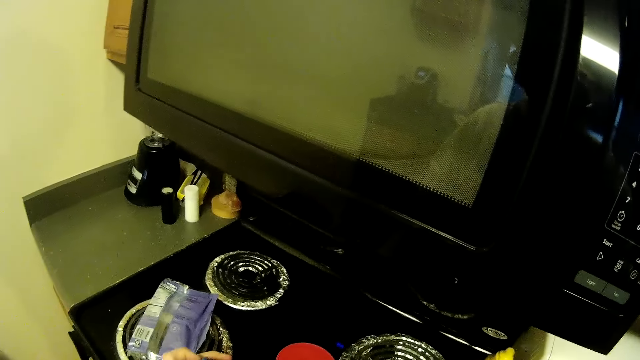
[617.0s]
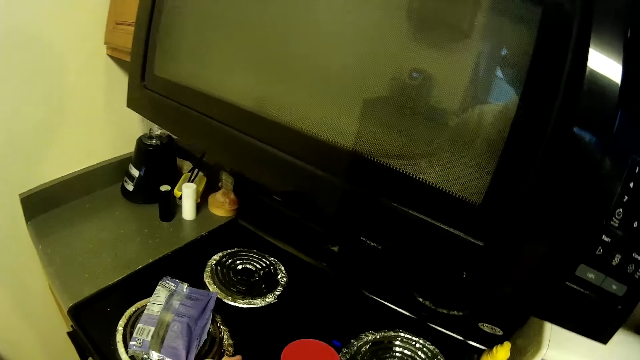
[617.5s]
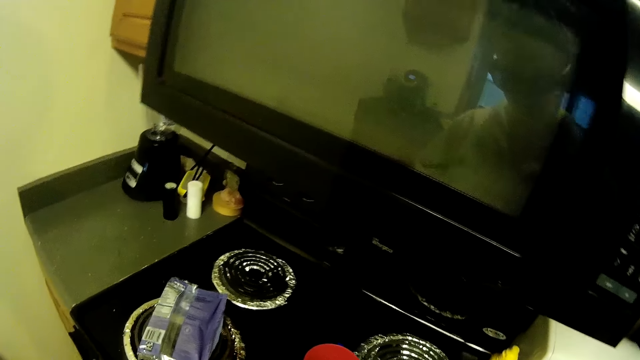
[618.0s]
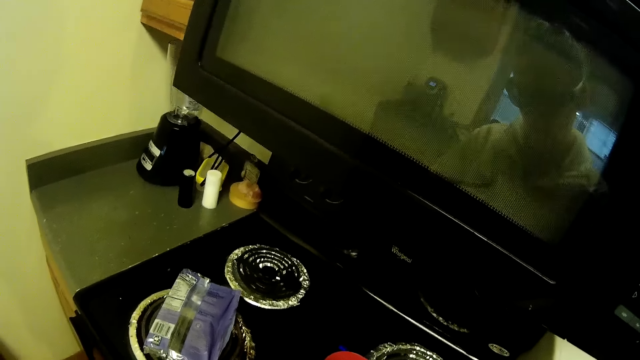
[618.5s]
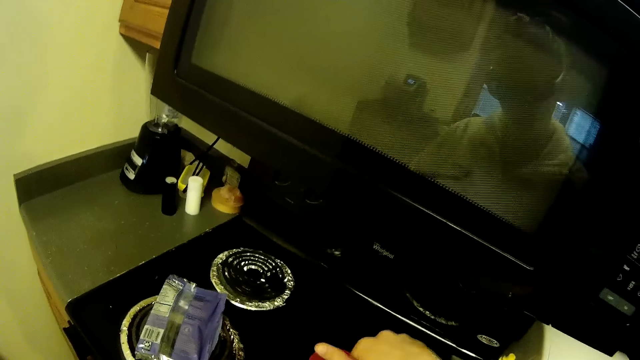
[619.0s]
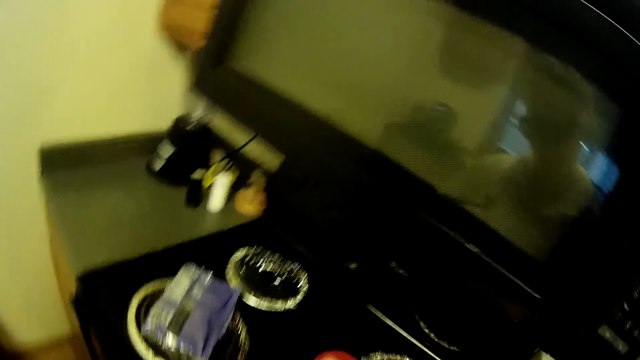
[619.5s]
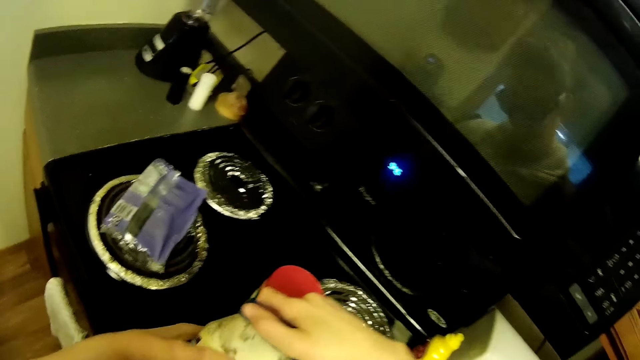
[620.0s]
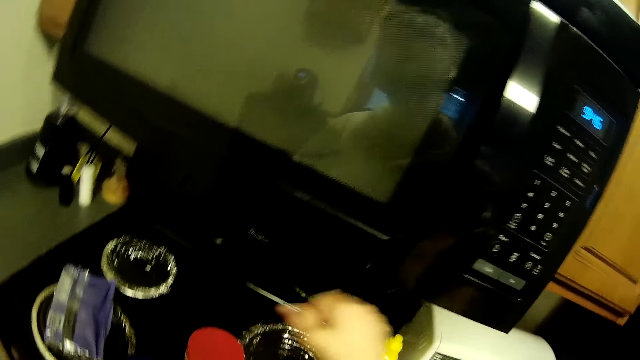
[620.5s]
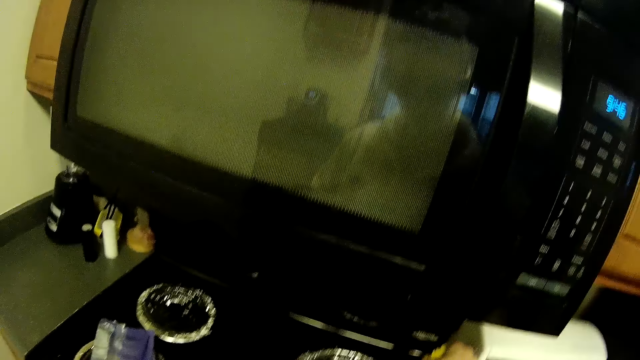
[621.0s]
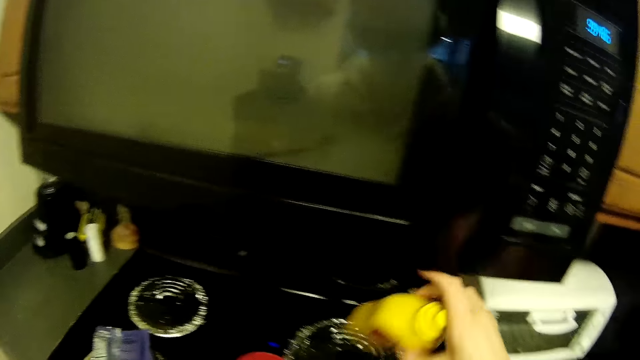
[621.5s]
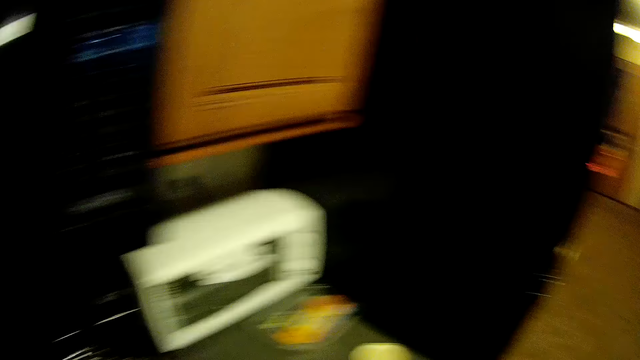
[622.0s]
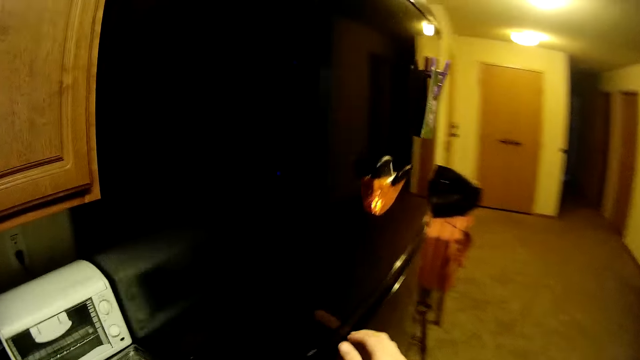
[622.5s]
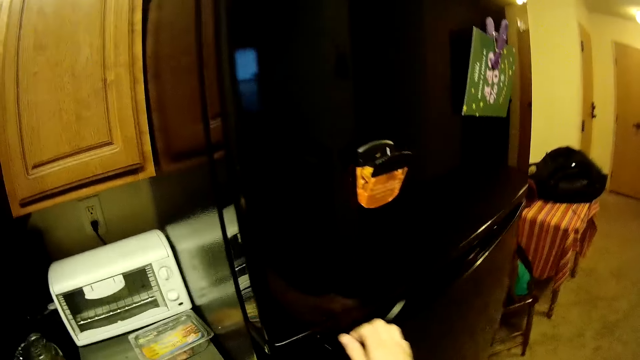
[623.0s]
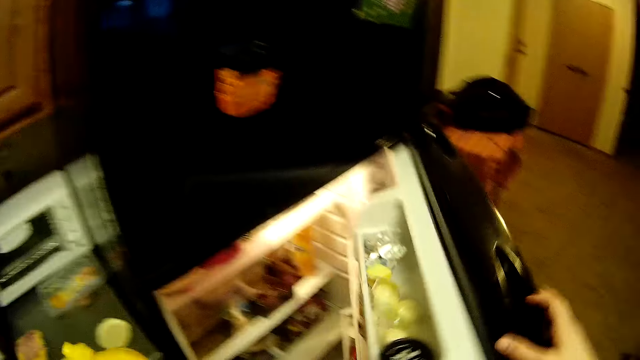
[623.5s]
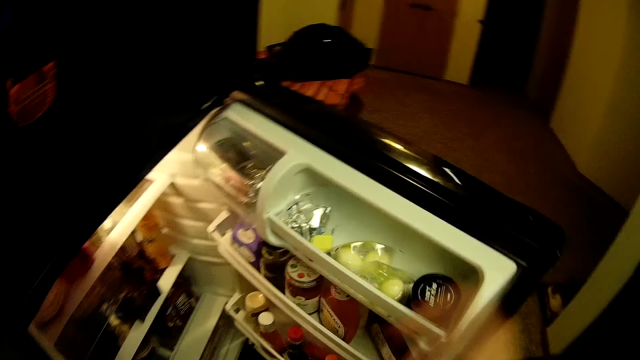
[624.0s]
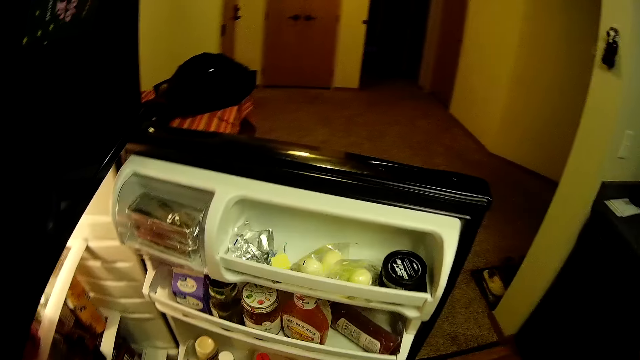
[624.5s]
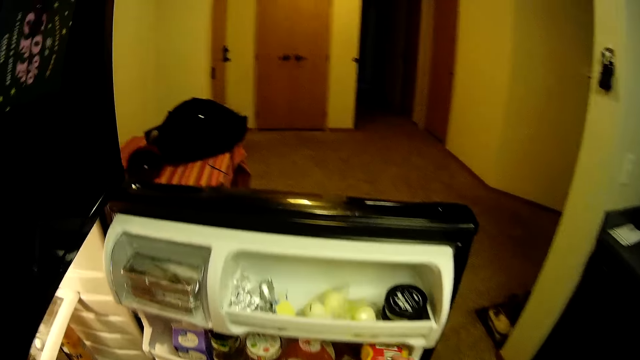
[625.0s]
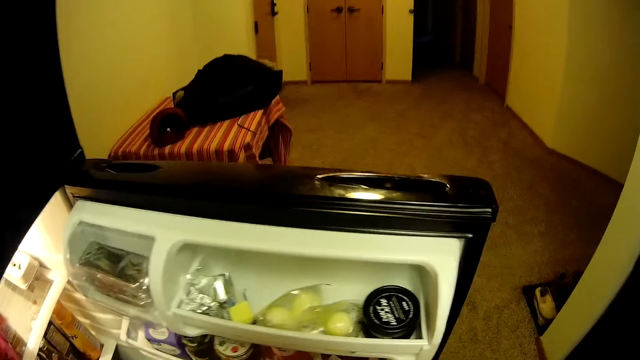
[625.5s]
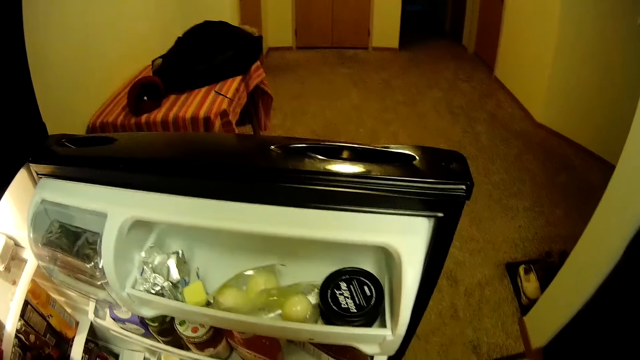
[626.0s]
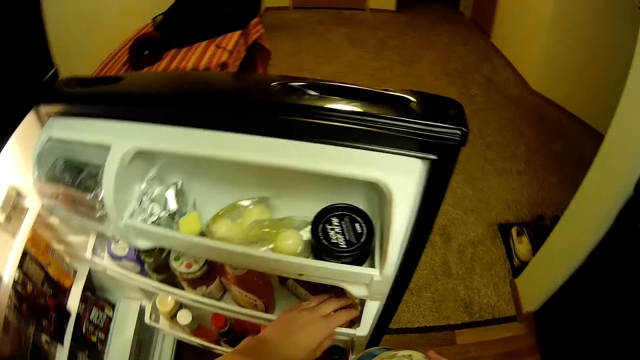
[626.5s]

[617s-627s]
The camera wearer picks up a mustard bottle from the kitchen slab. They close the mayonnaise bottle. They open the refrigerator. They move another container in the refrigerator compartment to a side.

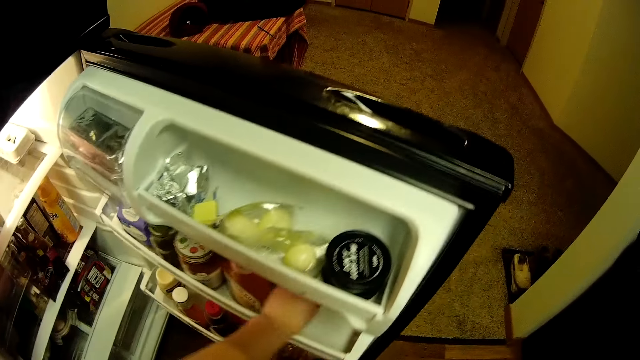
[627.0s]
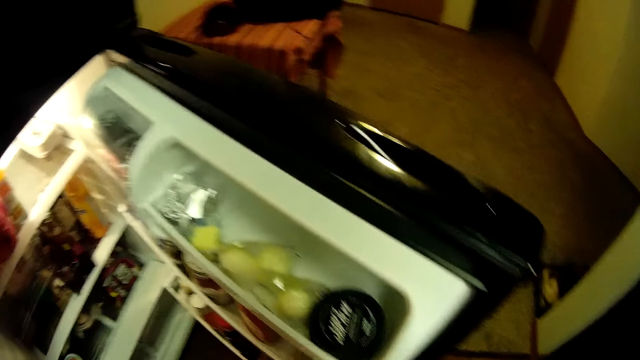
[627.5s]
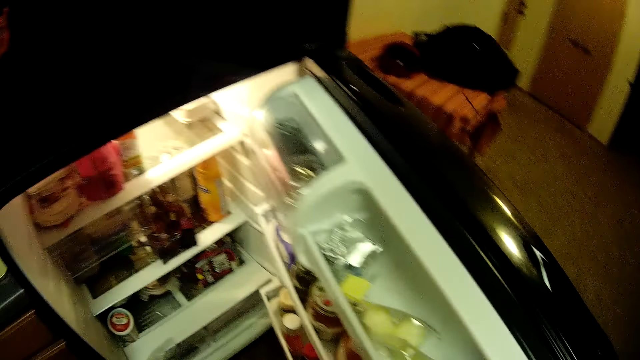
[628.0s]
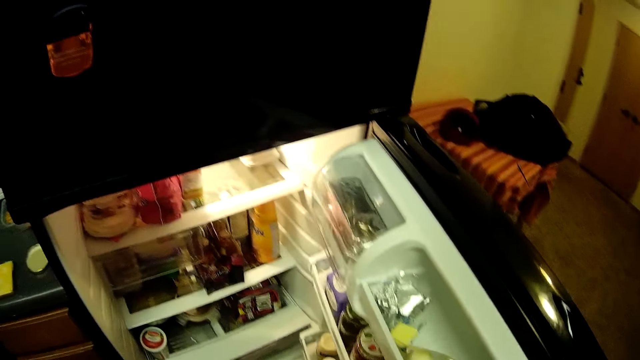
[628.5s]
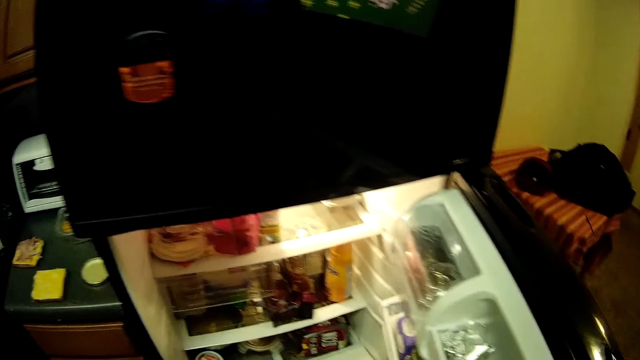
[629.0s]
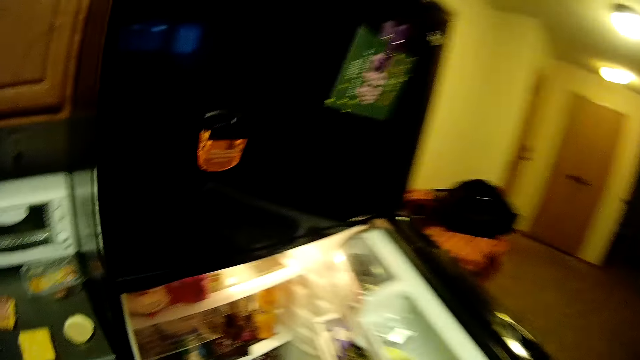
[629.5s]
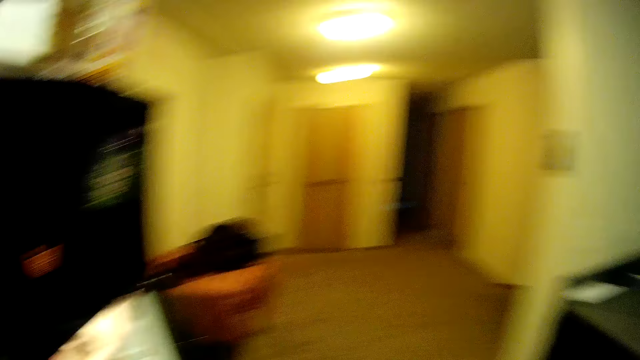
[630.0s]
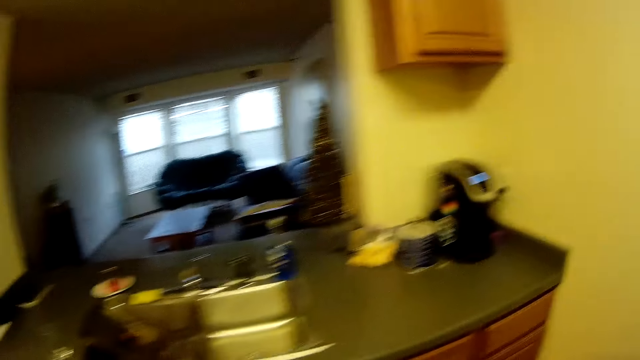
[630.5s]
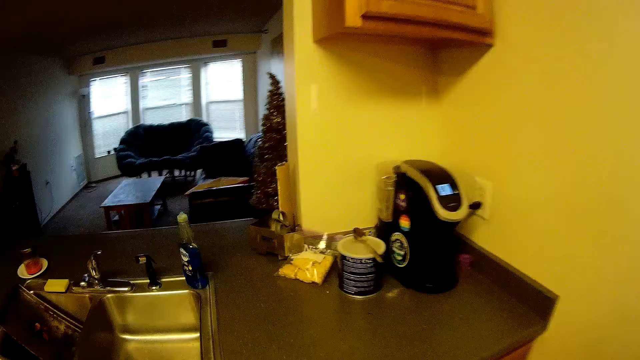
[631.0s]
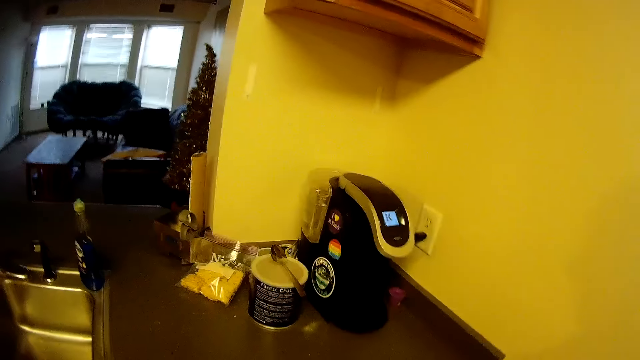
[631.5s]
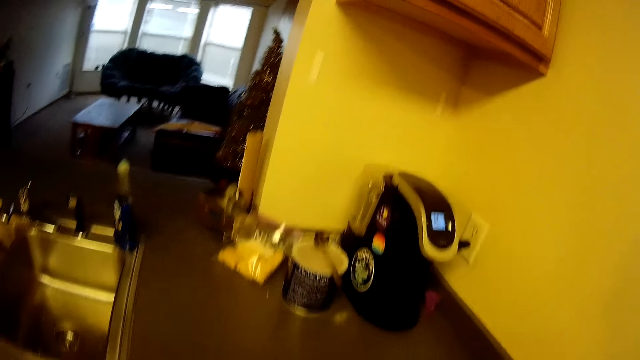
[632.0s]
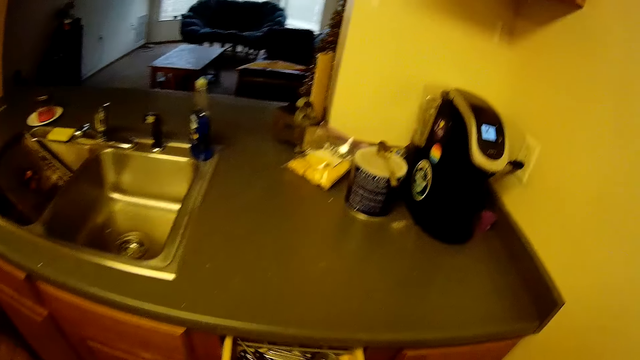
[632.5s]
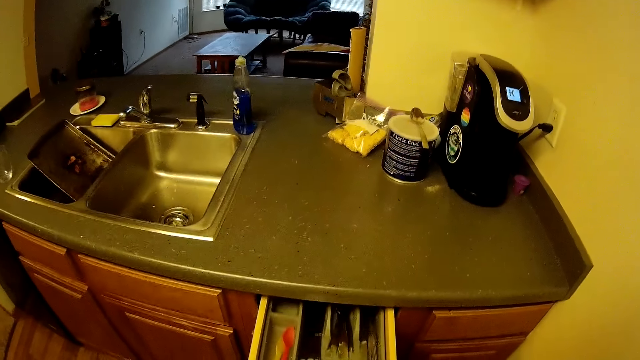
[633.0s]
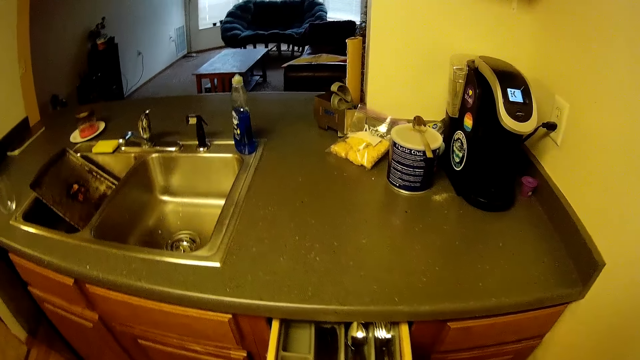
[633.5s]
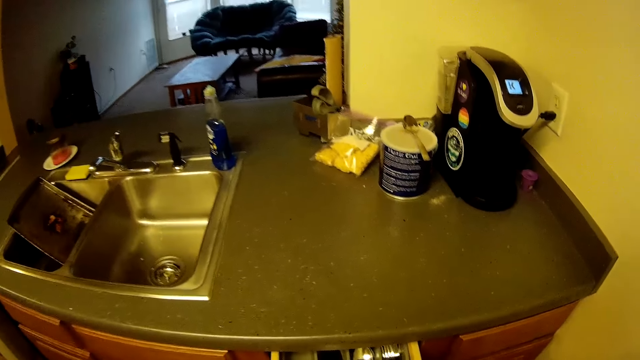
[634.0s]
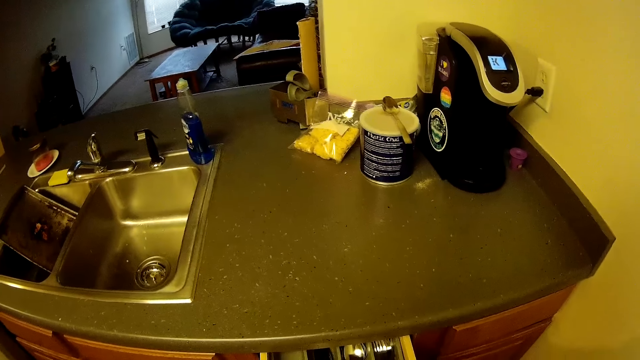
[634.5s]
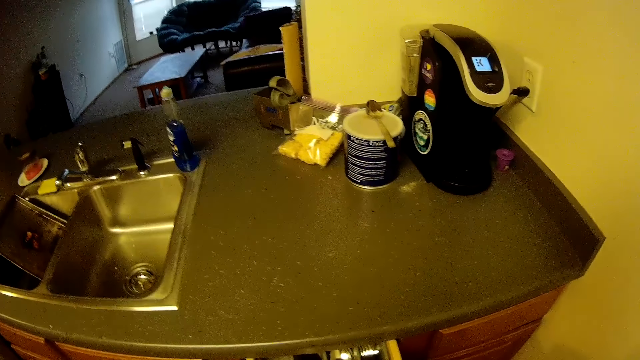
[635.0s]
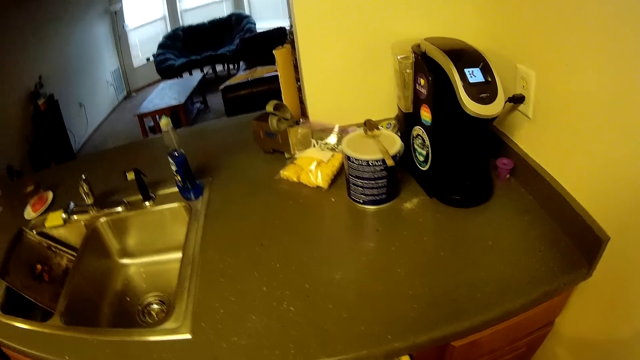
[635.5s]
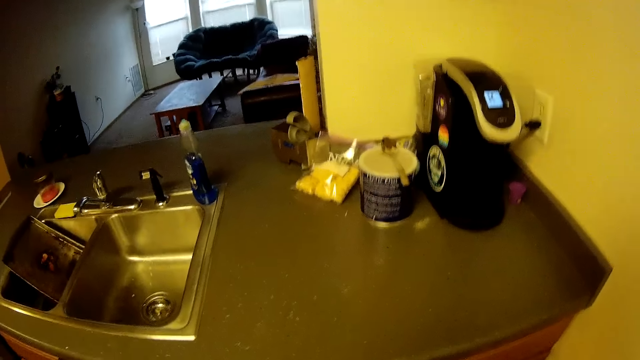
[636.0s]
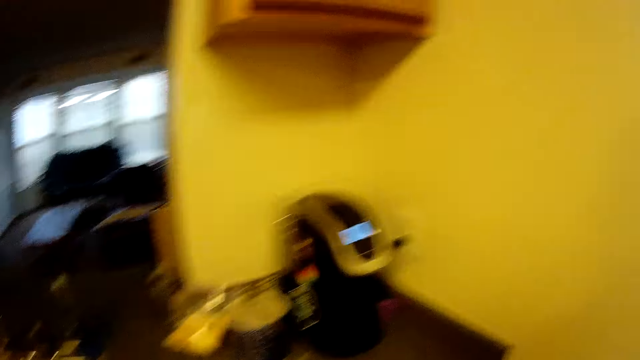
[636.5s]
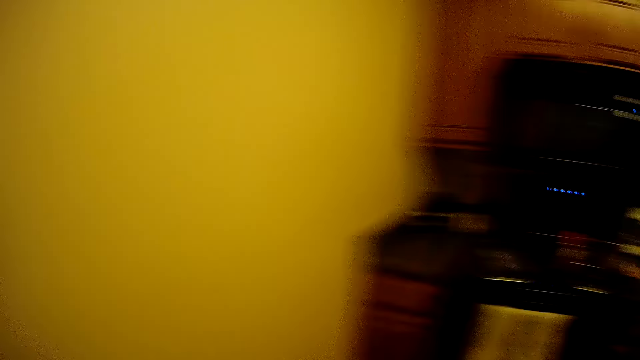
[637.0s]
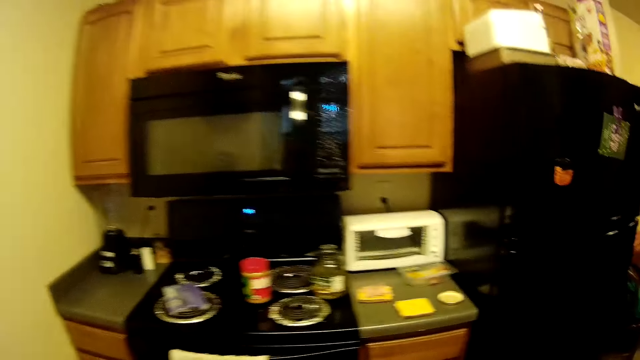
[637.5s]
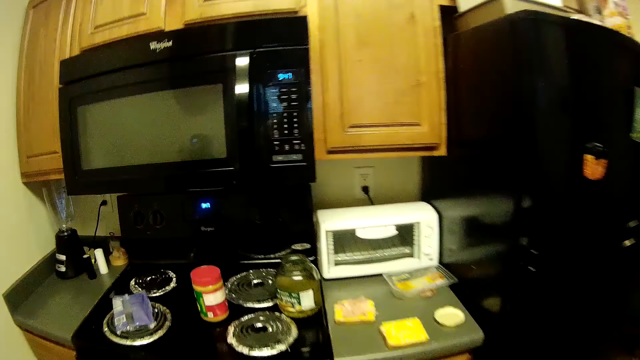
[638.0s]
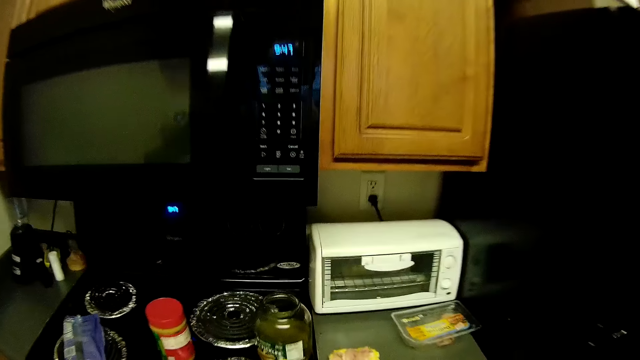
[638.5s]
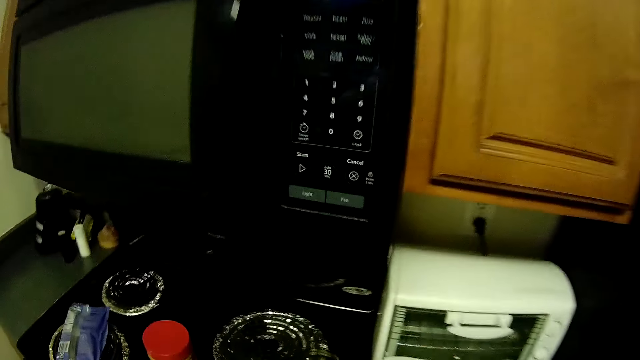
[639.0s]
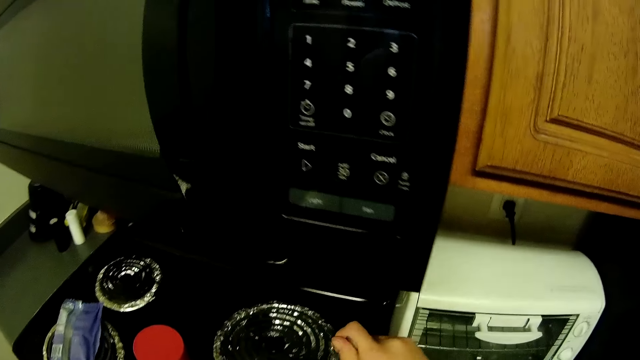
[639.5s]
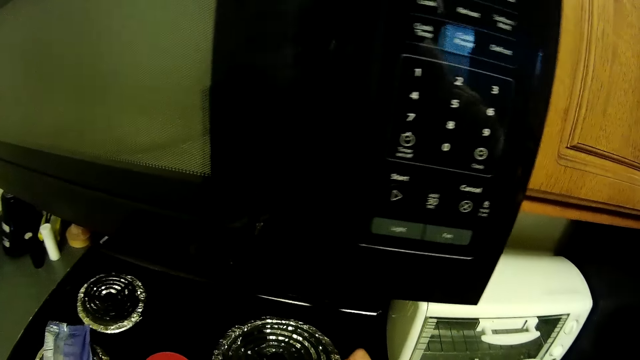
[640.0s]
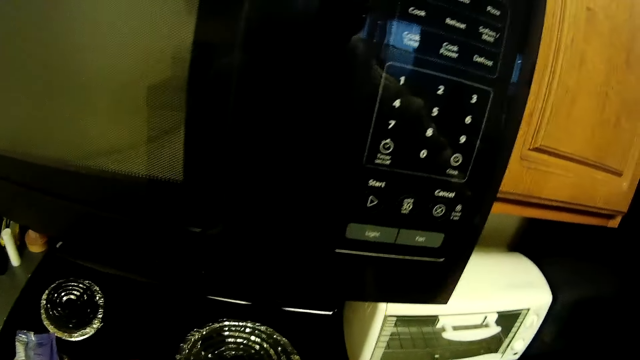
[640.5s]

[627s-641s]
The camera wearer closes the refrigerator door. They put the mustard bottle in the fridge. They move towards a drawer in the kitchen. They open the drawer. They pick up a fork and knife from the drawer and turn away from the drawer towards the microwave. They walk across the kitchen. They pick up a chicken with the fork.
